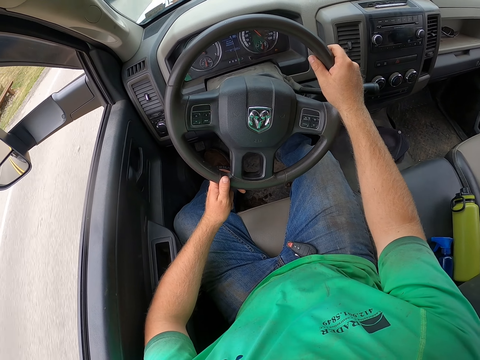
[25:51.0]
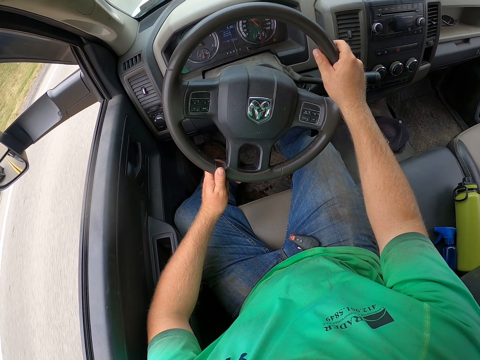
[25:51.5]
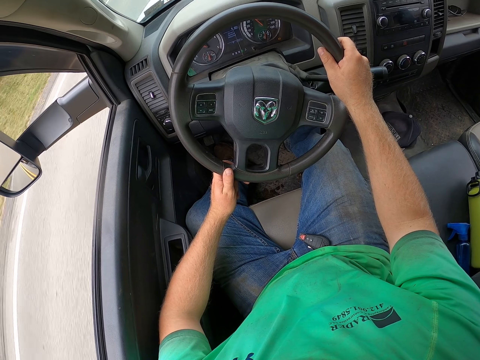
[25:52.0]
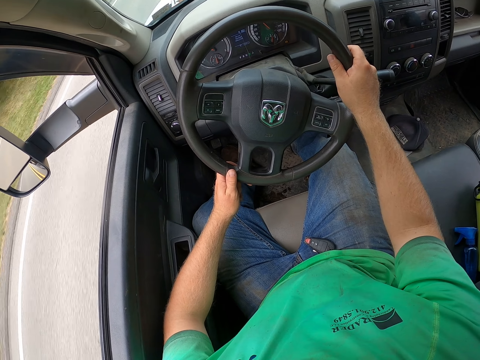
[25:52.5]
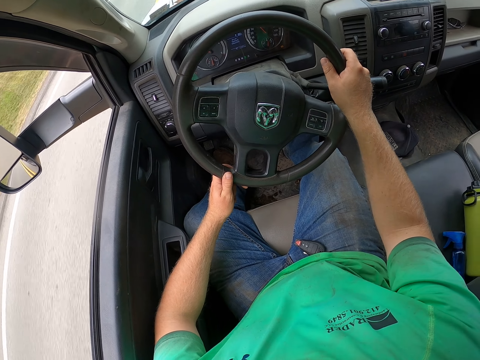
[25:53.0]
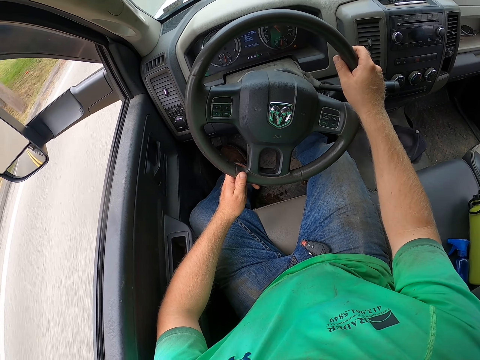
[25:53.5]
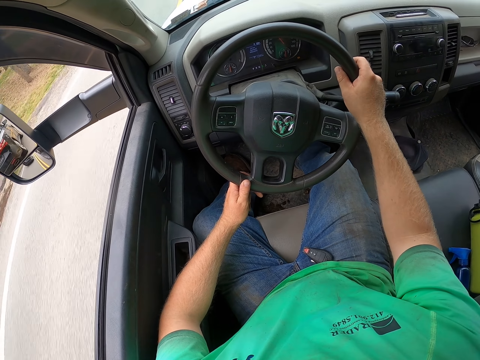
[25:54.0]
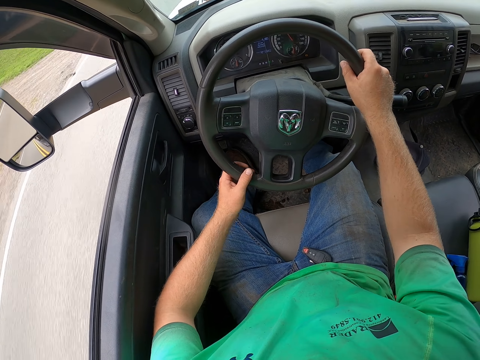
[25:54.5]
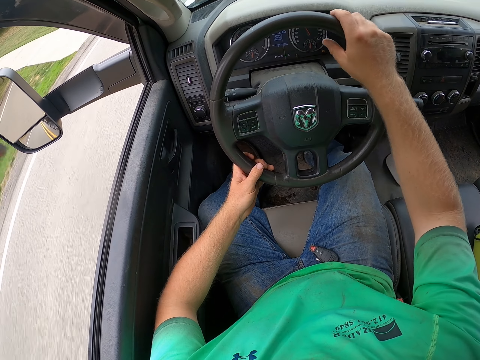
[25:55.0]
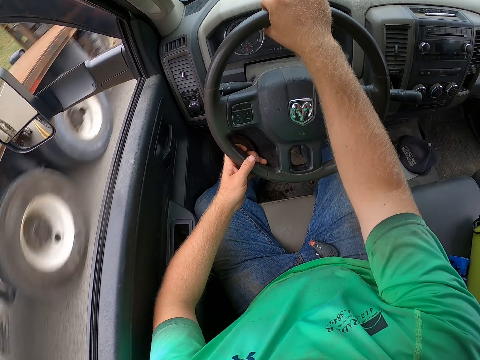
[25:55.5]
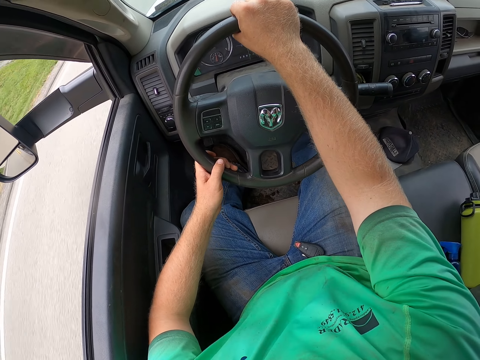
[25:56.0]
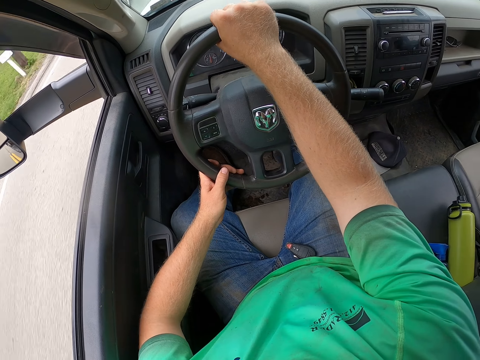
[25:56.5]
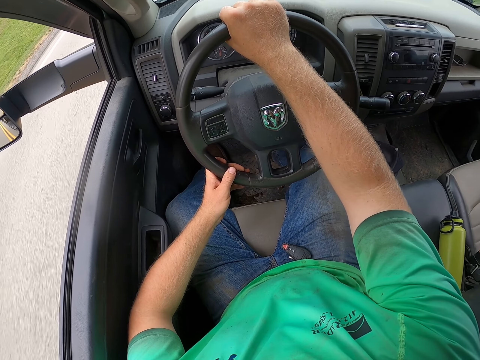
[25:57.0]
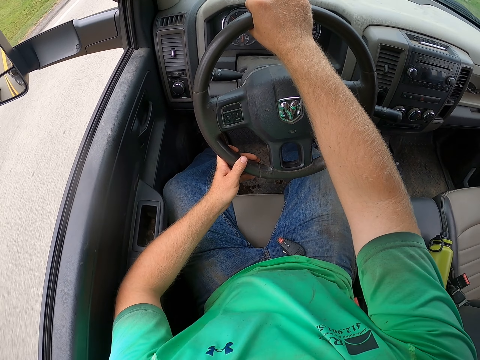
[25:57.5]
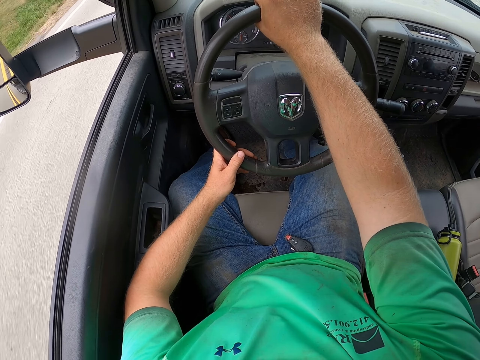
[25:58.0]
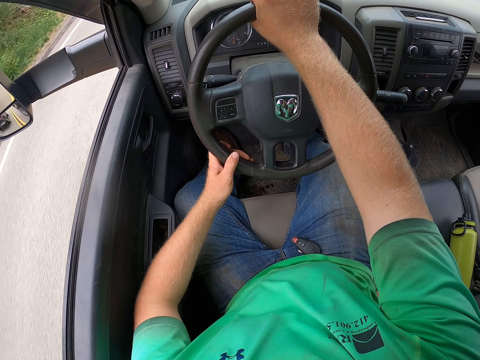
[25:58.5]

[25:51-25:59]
Some cars drive past the camera wearer.

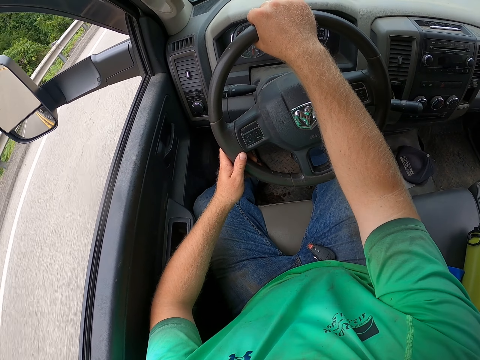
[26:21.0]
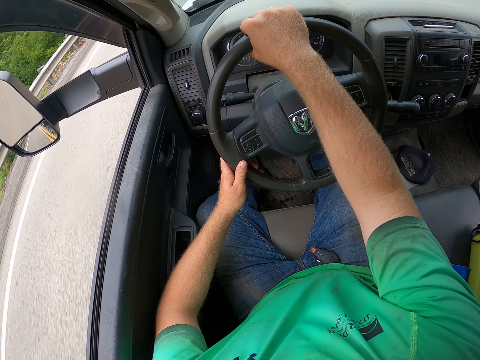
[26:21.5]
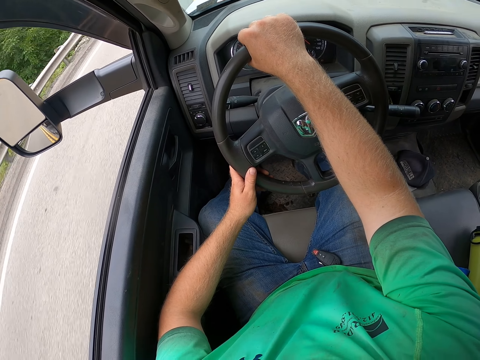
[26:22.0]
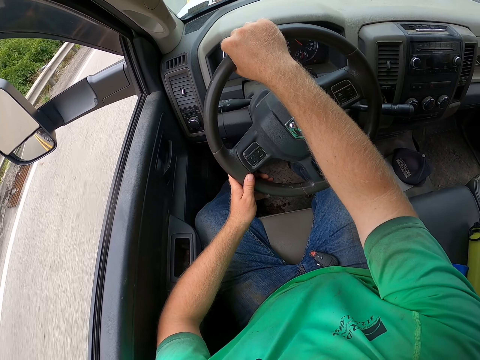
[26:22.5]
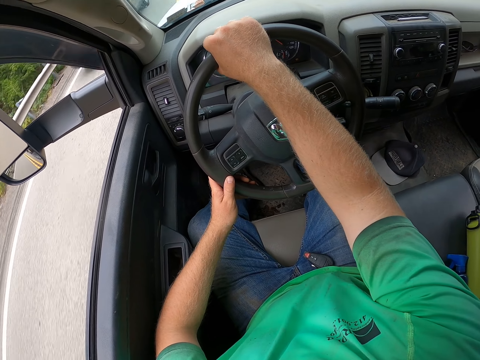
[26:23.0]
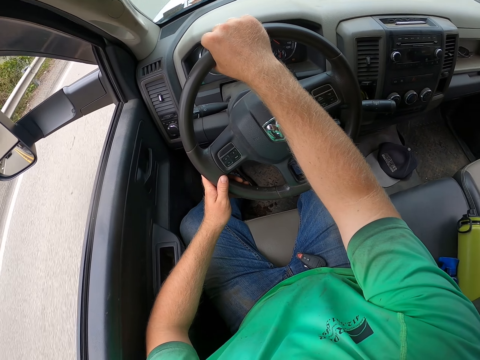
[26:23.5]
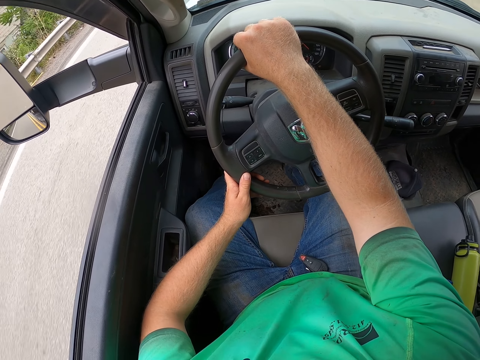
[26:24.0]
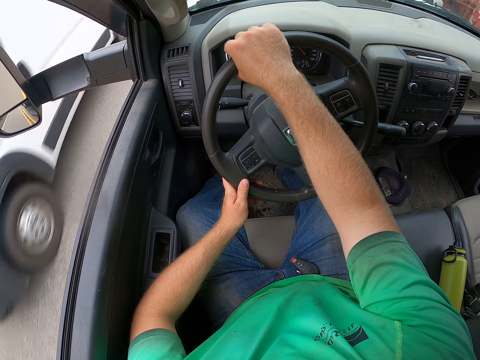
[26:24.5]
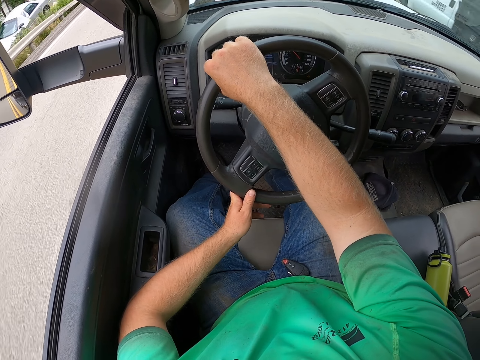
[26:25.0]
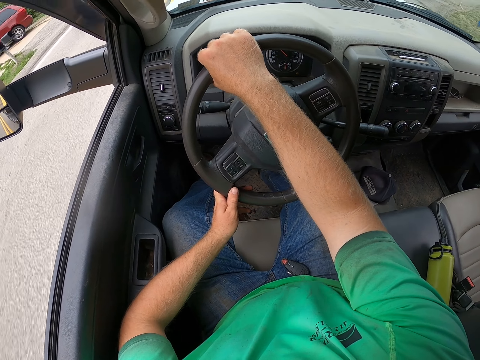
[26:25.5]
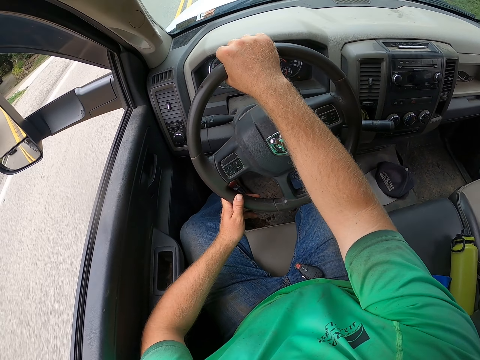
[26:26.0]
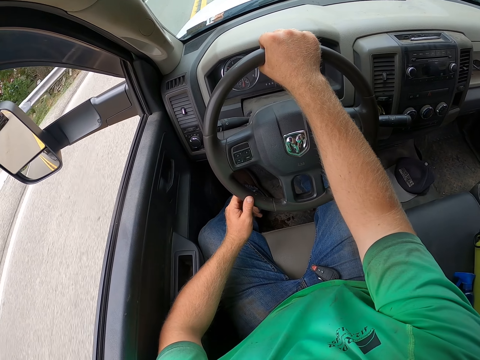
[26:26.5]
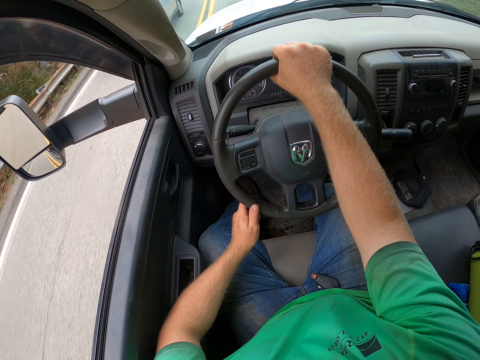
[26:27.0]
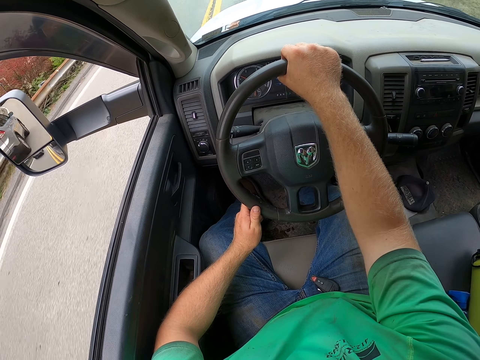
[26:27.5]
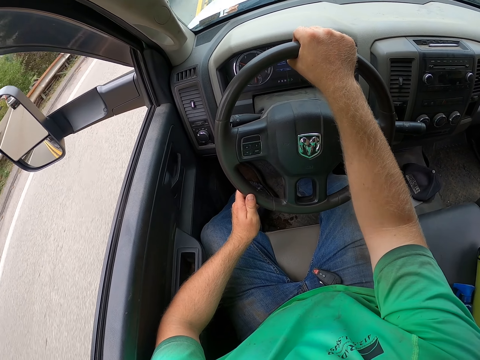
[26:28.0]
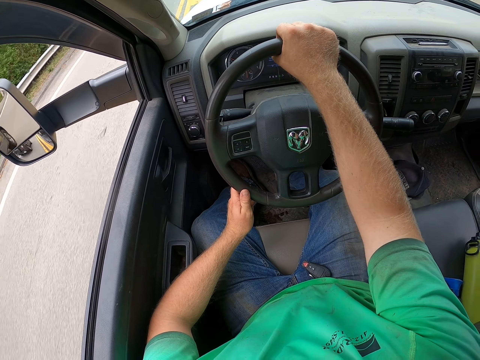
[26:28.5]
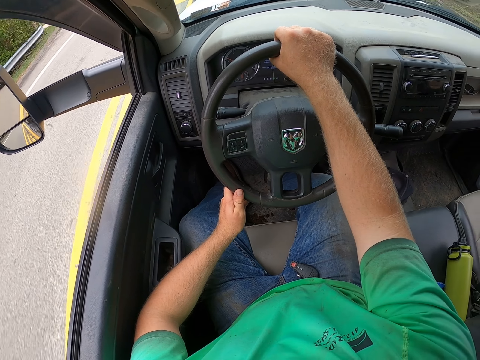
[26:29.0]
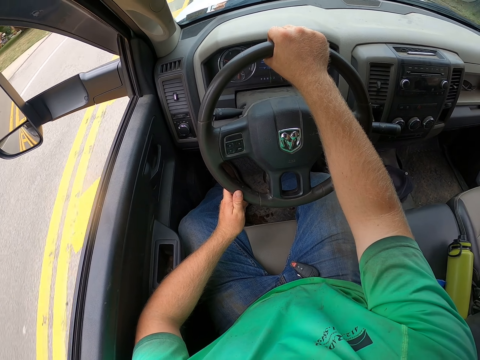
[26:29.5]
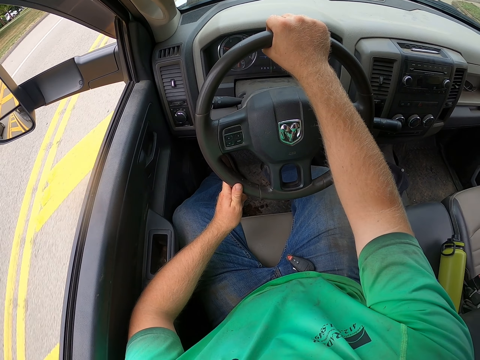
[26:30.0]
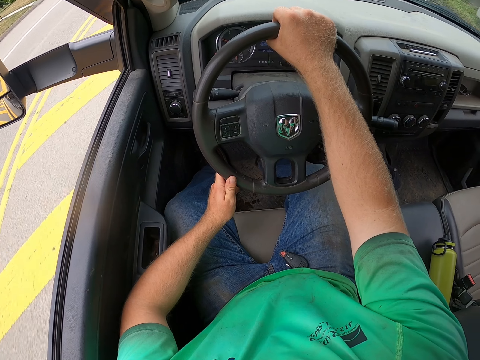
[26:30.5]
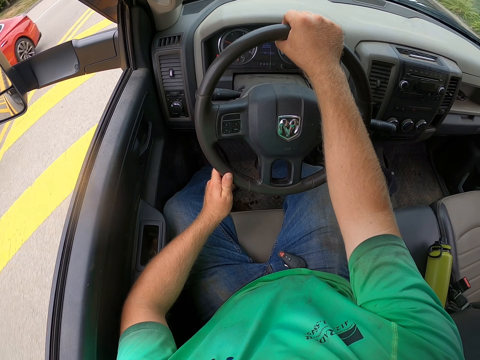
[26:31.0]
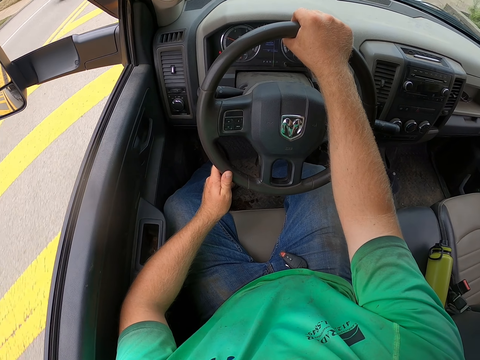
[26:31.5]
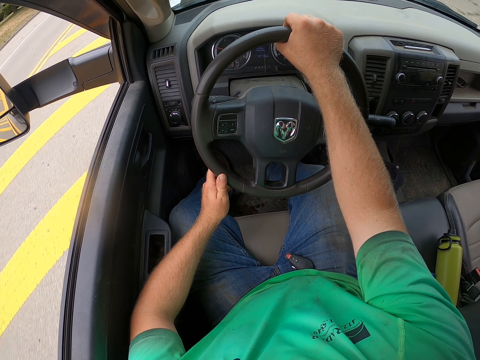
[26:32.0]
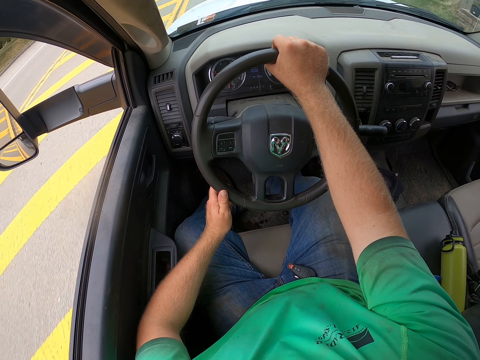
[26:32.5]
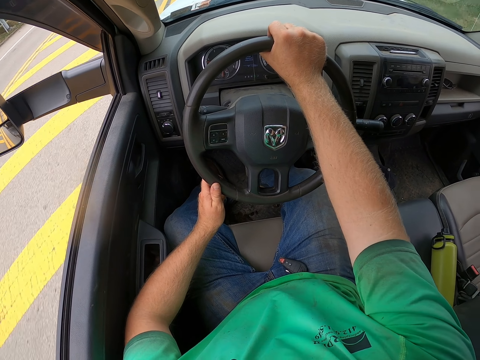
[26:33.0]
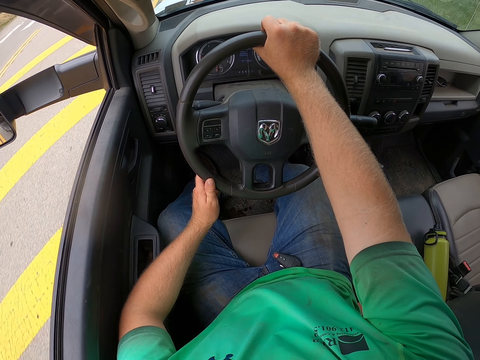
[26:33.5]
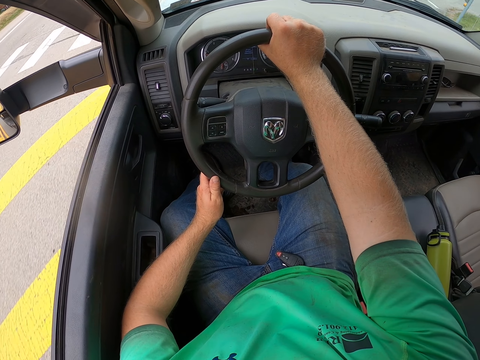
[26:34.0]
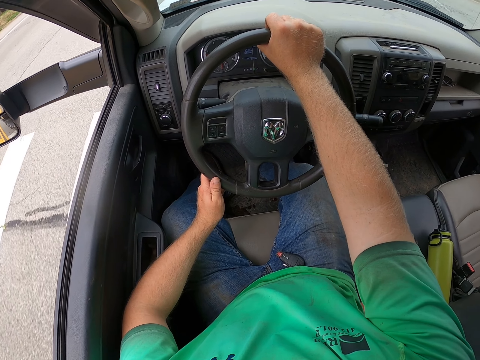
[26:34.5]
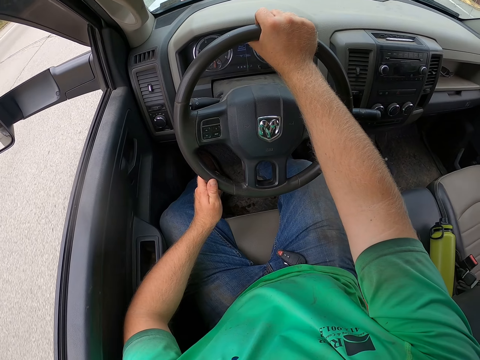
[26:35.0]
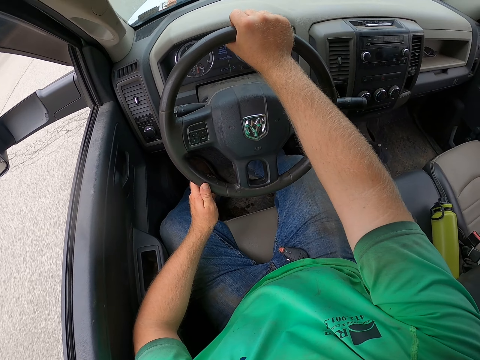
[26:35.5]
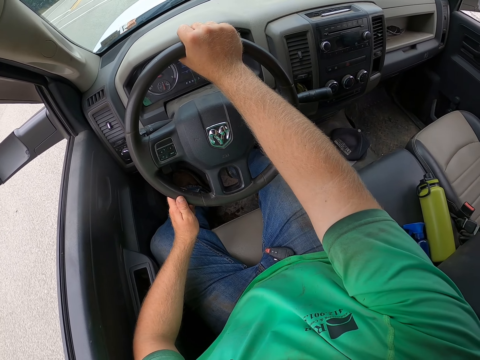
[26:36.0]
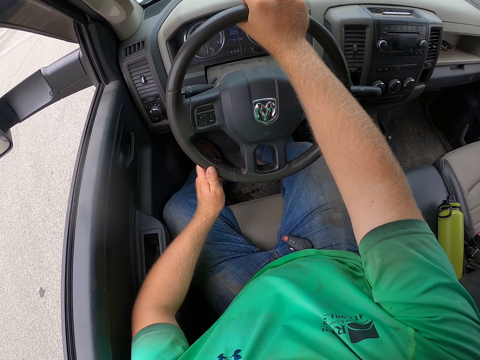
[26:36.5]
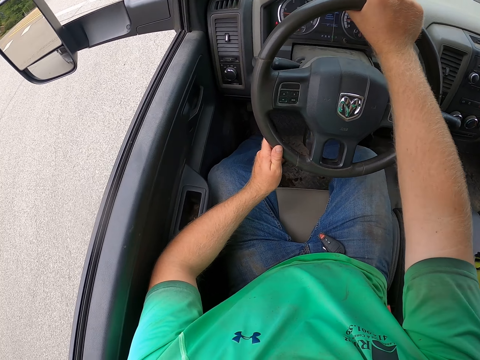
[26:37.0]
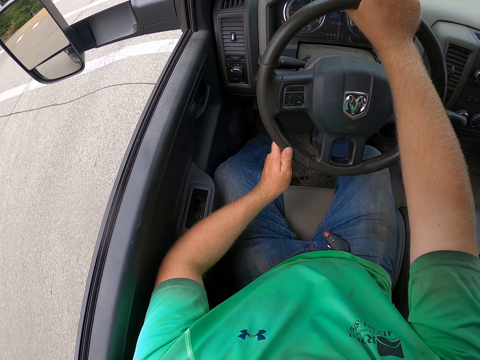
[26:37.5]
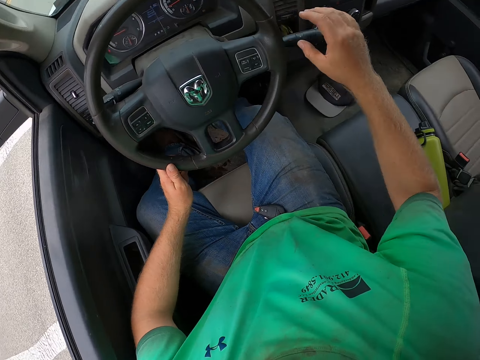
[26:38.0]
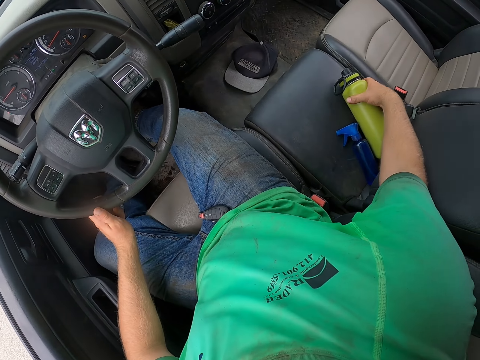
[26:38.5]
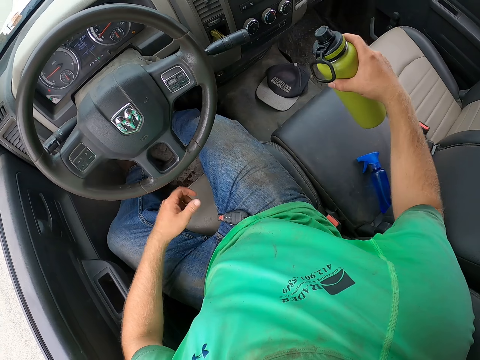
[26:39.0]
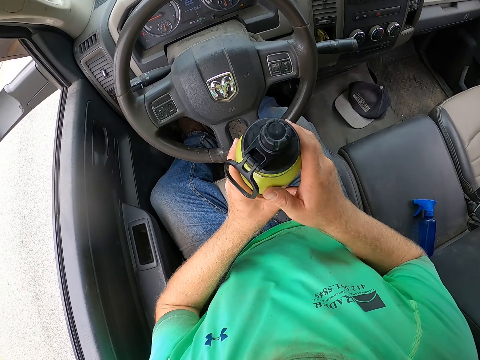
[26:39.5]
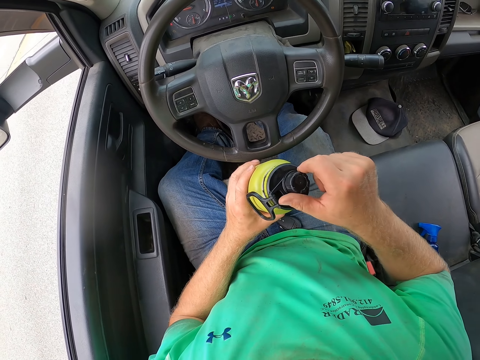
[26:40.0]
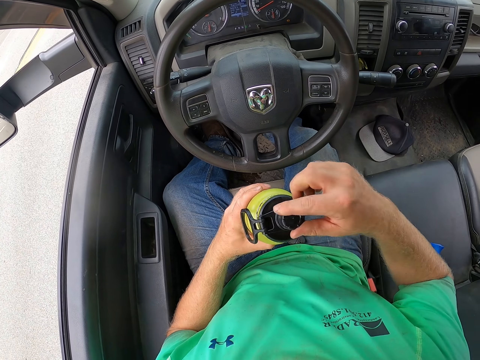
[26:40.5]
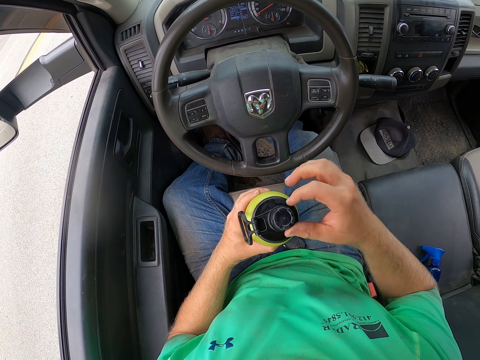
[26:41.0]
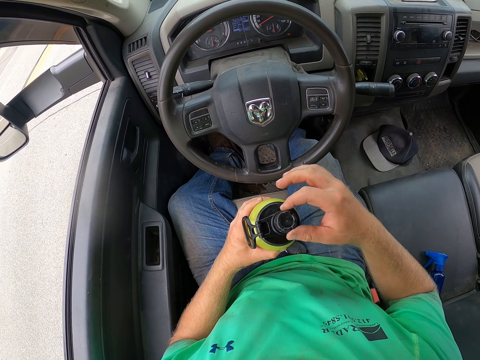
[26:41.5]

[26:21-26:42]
Some cars drive past the camera wearer. The camera wearer picks a green bottle or water bottle from the passenger seat with his right hand. He passes the green bottle to his left hand from his right hand. He holds the water bottle with the left hand. He opens the green bottle with his right hand.
